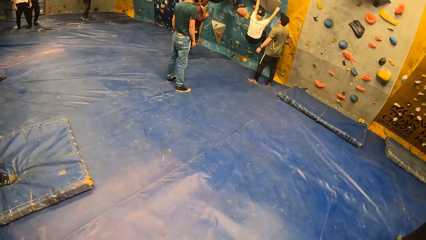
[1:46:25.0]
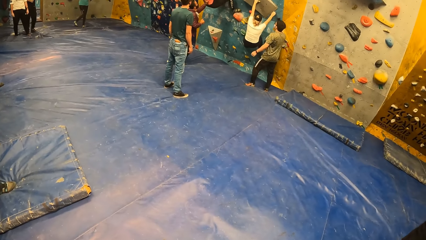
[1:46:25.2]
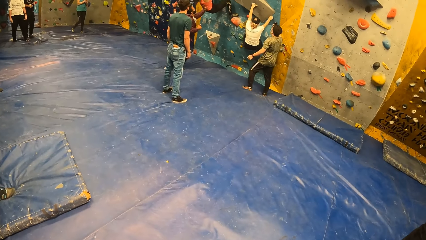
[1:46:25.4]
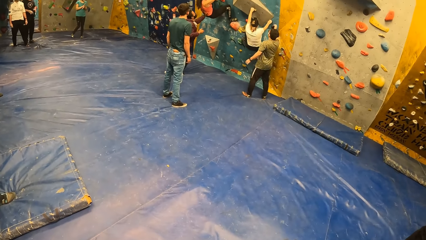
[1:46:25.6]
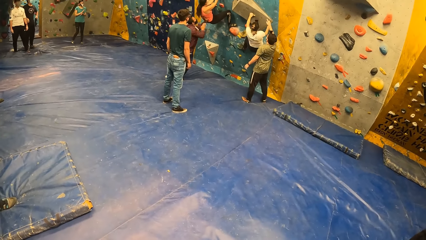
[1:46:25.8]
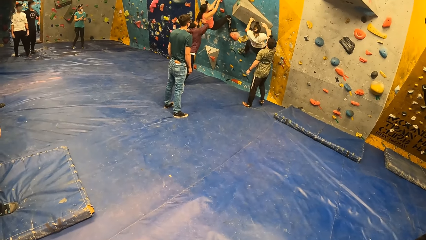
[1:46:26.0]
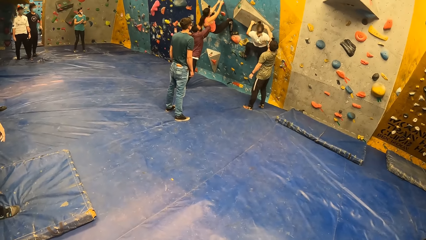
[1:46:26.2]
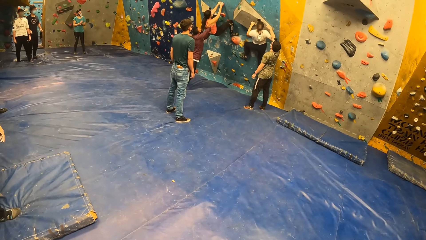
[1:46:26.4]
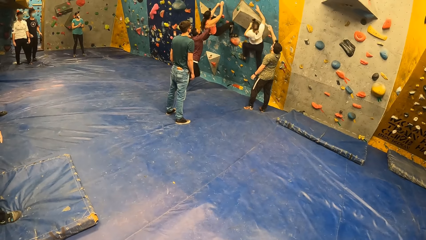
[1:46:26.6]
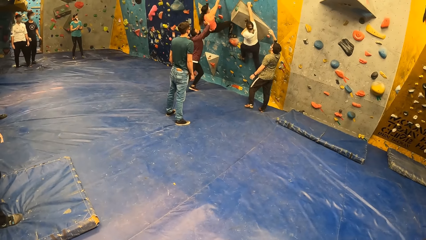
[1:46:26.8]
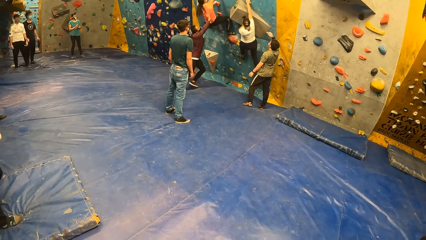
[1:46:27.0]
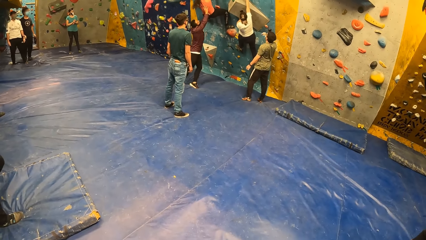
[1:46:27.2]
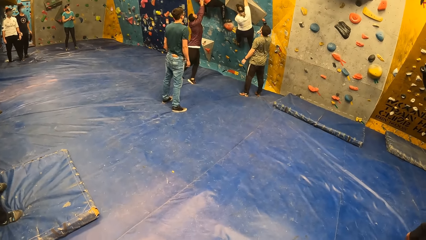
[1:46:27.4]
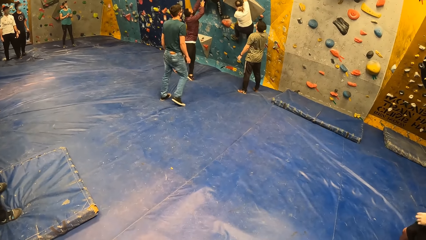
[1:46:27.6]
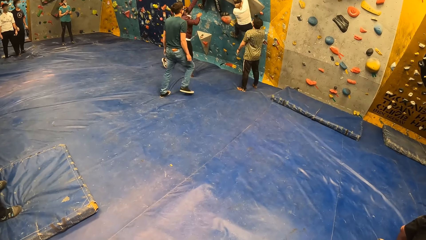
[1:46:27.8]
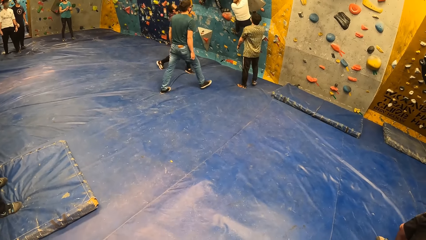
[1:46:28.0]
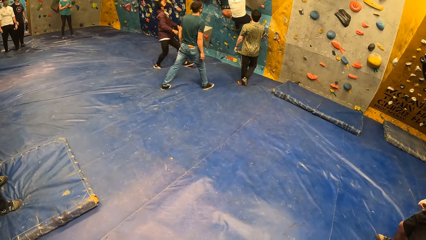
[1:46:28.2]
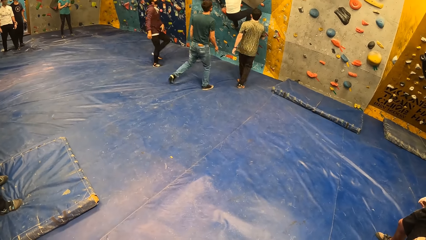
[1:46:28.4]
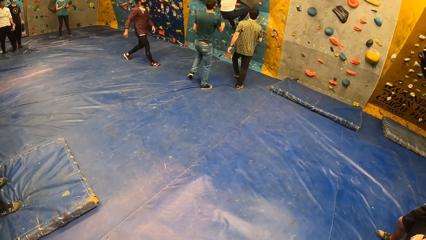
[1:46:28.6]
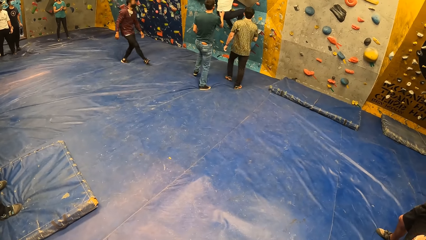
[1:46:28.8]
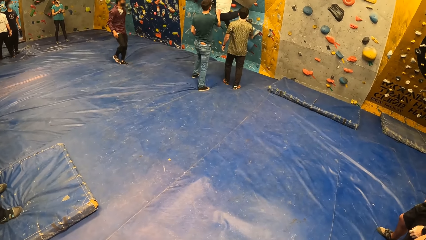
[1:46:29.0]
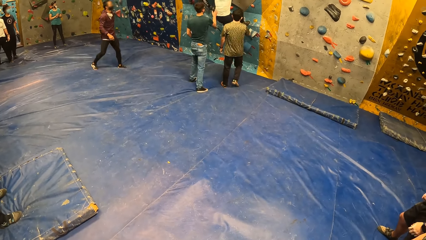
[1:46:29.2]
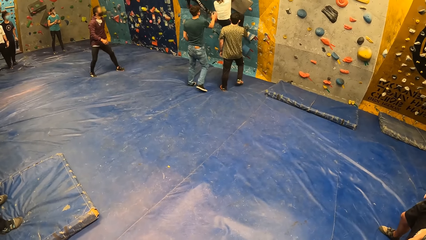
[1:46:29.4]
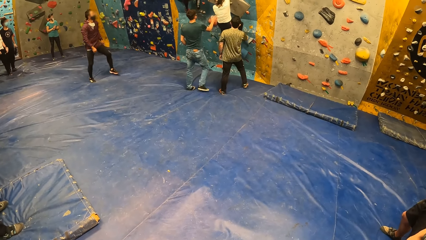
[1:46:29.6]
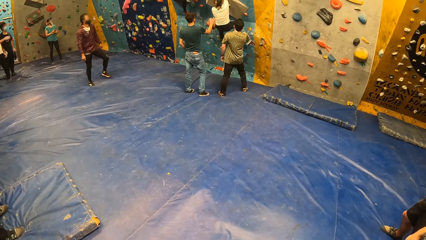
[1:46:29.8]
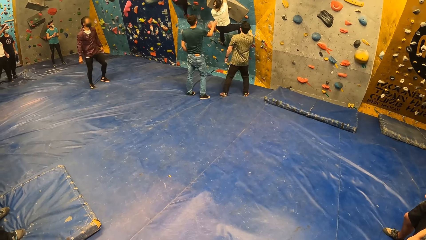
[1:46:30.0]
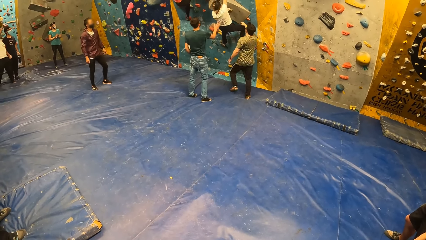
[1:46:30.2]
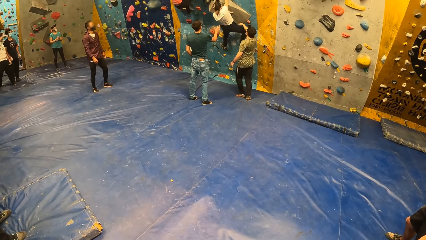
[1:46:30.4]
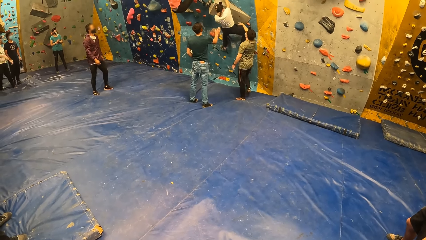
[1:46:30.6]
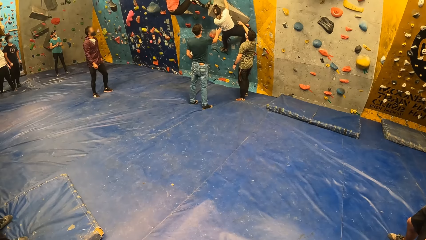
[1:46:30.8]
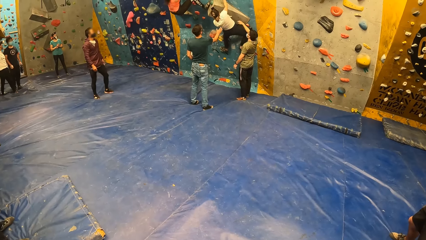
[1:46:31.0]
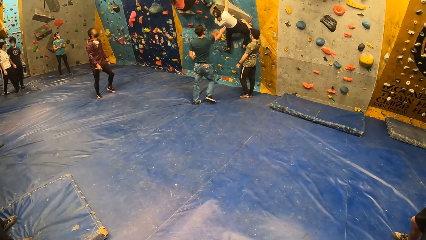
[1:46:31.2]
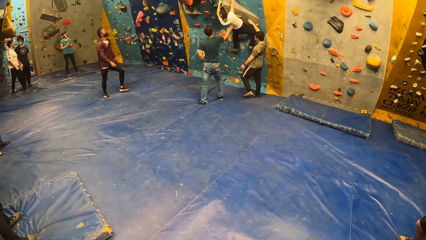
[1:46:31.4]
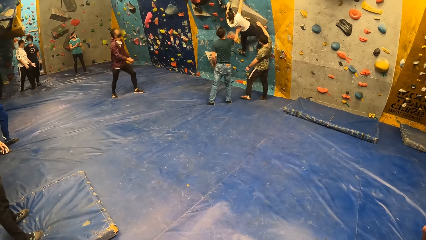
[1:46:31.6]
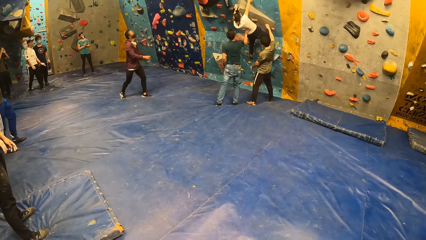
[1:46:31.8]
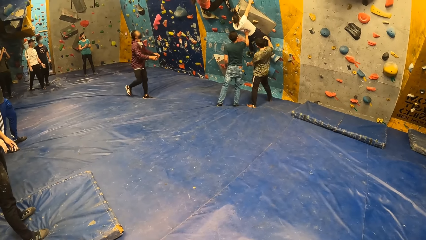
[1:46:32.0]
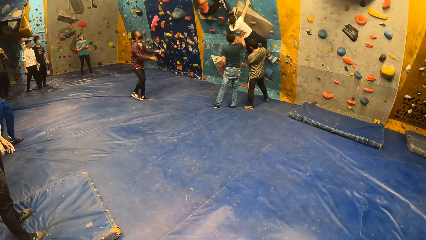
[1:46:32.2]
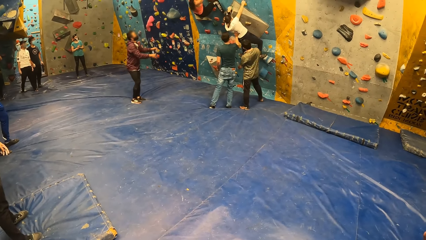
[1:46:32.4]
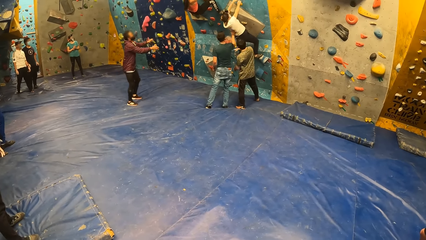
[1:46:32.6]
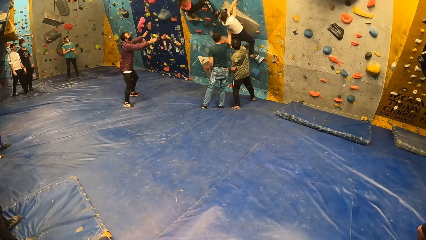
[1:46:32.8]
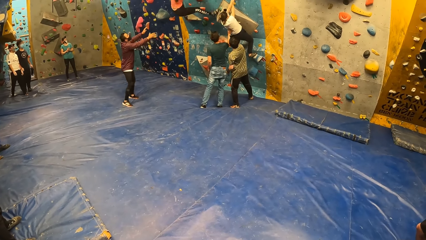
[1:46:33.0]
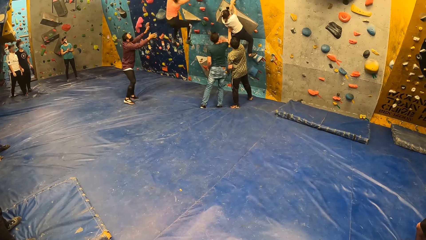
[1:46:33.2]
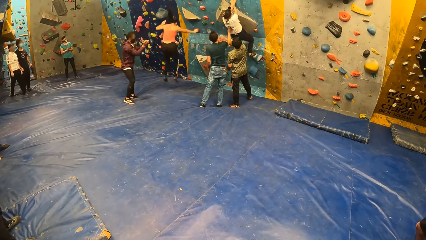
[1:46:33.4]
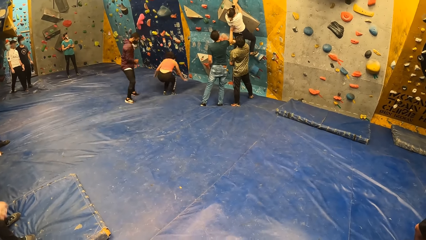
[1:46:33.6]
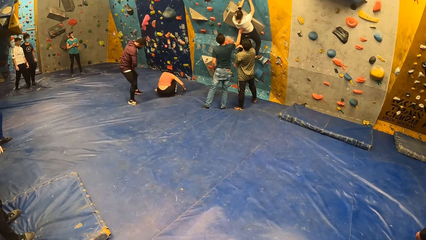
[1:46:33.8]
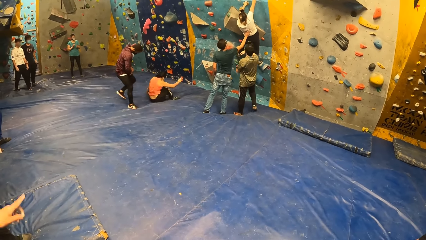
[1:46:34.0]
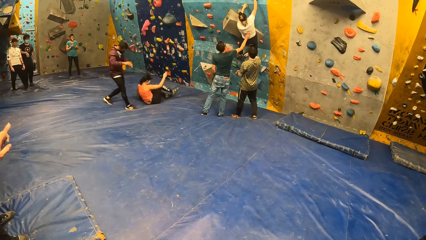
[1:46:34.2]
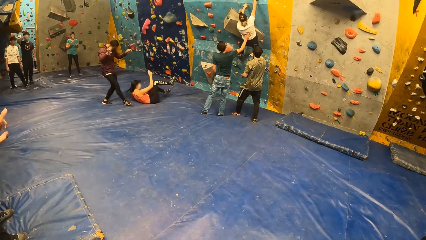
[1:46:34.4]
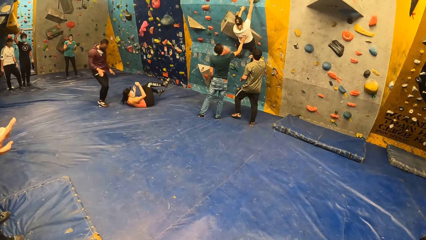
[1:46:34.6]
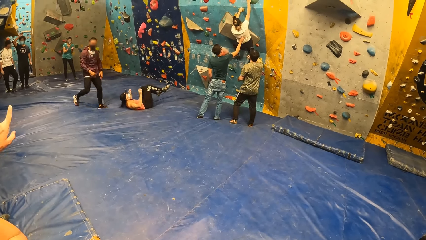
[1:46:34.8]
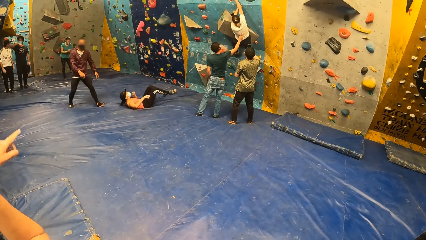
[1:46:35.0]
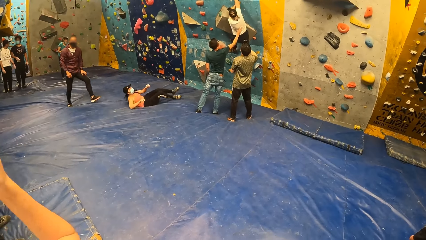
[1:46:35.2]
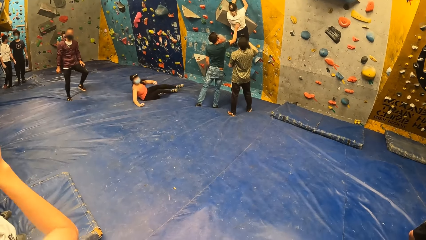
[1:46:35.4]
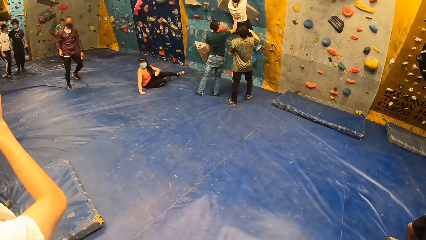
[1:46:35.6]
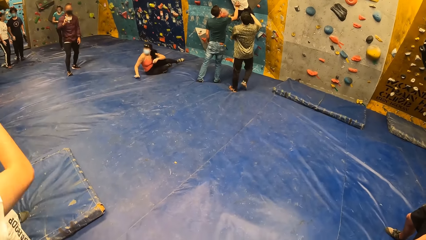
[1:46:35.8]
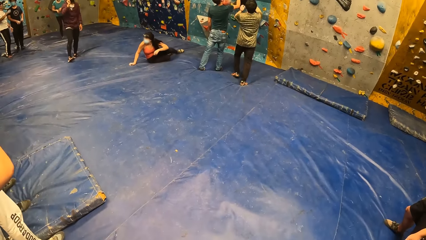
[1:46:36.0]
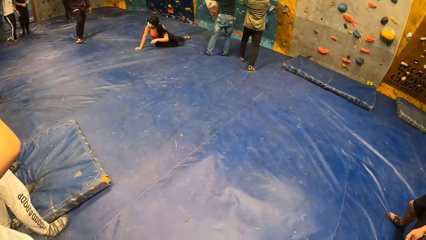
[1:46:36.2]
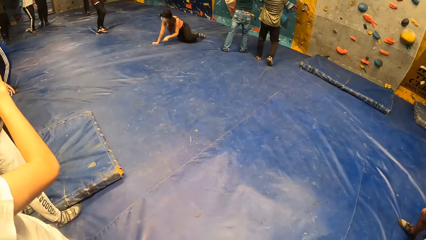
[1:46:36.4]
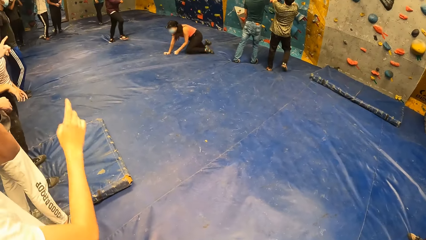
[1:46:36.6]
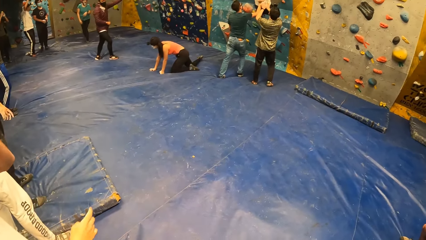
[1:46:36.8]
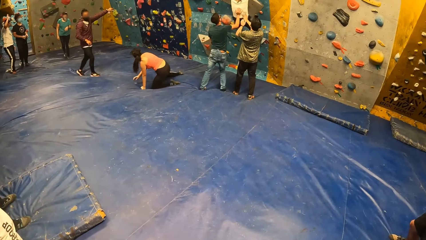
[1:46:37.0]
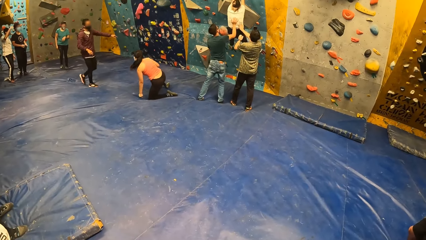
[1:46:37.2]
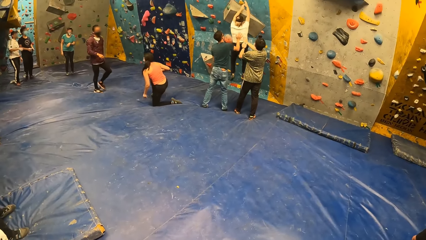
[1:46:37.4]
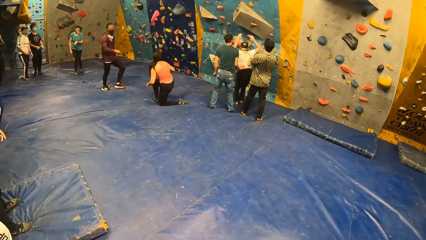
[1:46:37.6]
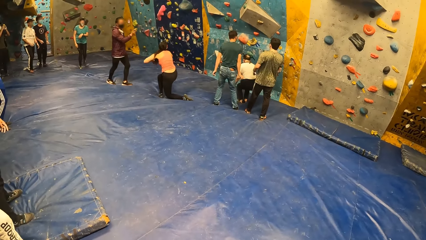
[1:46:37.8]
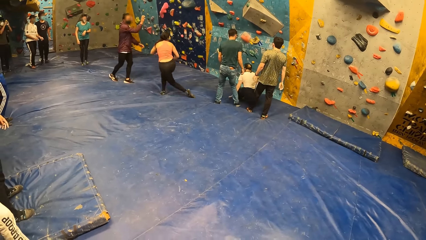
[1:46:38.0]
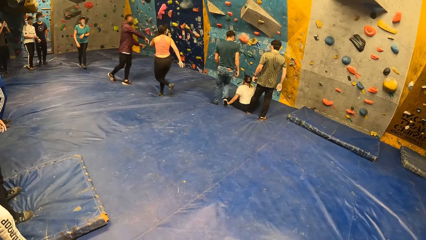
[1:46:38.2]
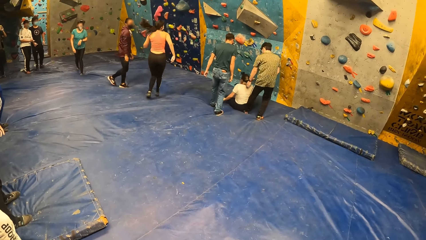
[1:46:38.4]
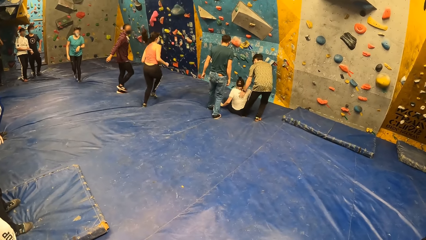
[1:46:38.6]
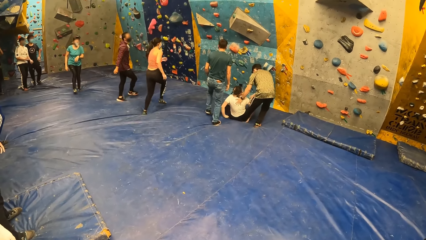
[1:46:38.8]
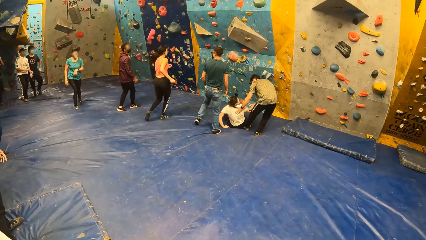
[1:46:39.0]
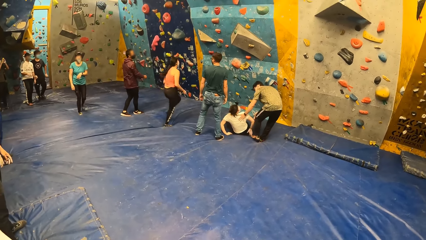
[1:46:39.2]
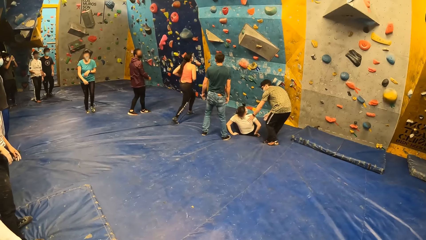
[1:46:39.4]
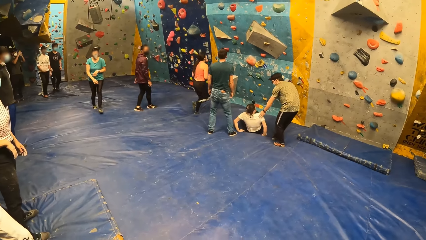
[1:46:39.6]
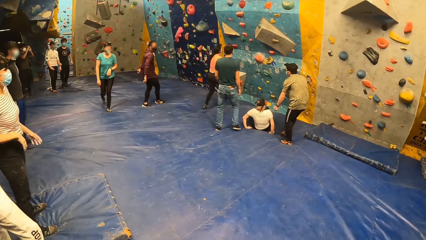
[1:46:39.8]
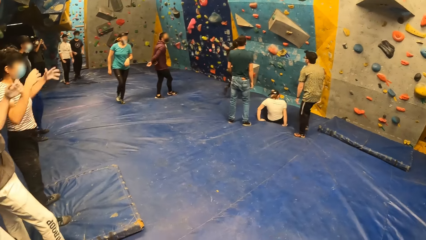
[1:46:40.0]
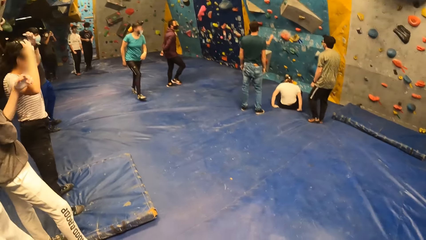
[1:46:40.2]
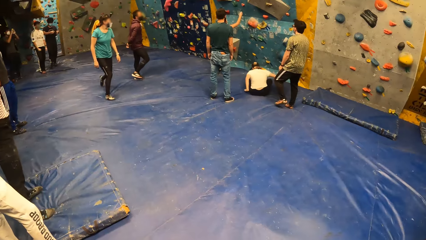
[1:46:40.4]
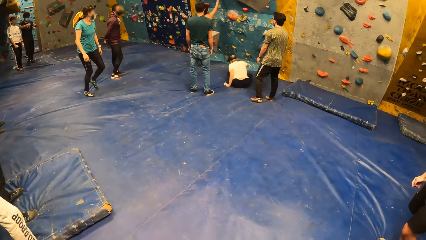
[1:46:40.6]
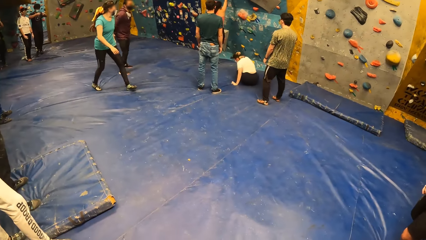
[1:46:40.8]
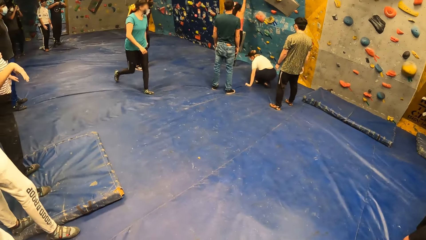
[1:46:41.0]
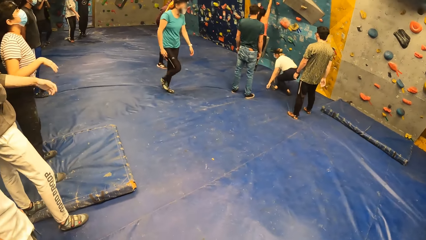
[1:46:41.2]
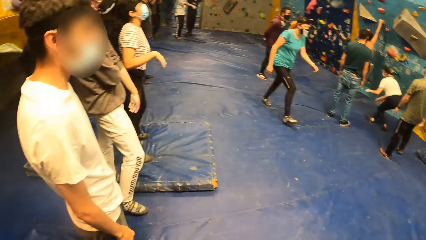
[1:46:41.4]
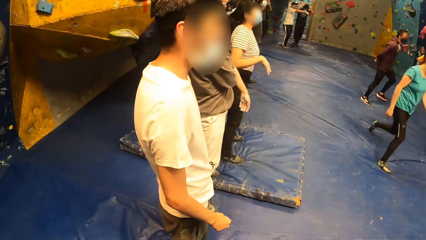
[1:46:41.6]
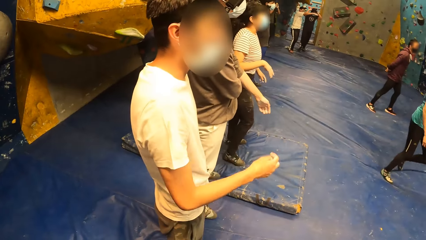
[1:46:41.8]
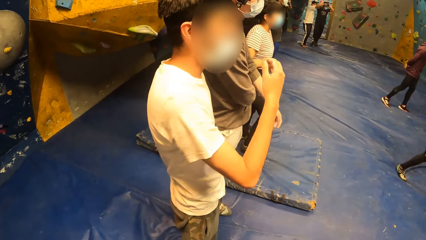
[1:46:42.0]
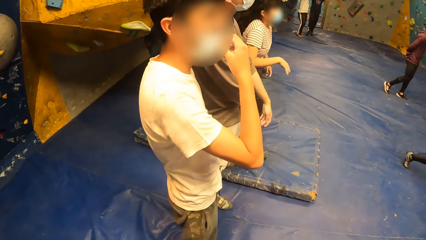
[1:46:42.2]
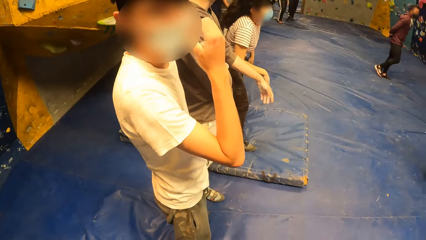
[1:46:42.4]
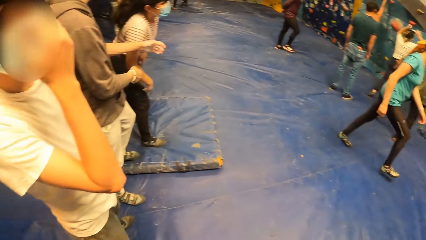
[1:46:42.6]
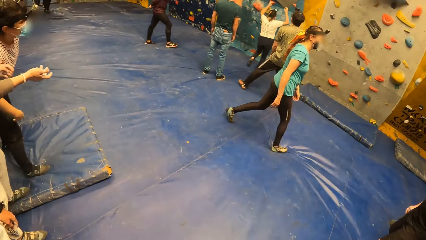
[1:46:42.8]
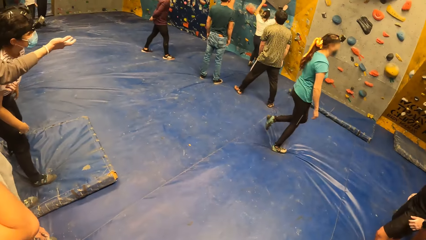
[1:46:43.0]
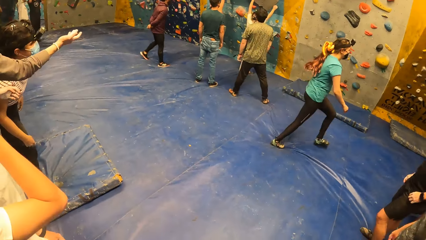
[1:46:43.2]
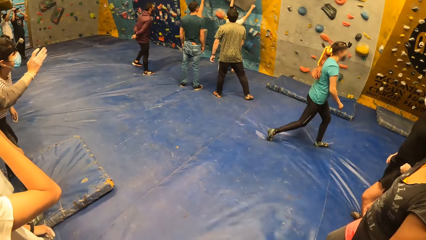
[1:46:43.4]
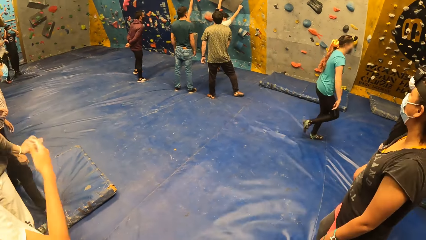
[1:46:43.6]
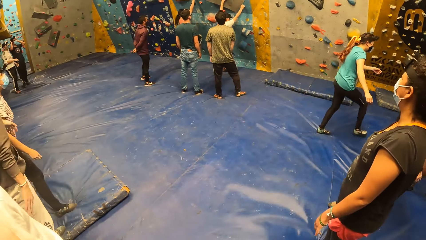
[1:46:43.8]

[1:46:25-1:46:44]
A woman climbs the wall. A man walks around and holds the woman. Another woman drops from the wall. The first woman drops down from the wall. The other woman jumps on the bouncing castle and climbs the wall. The camera wearer looks at another man. Another man touches the mask. The camera wearer turns around the room.
